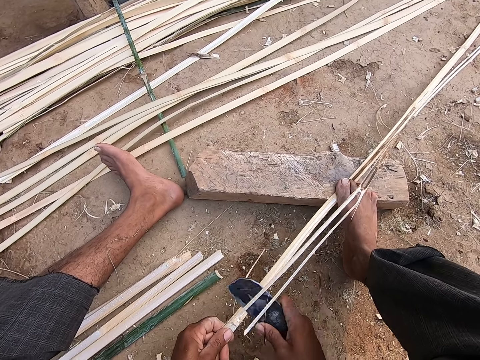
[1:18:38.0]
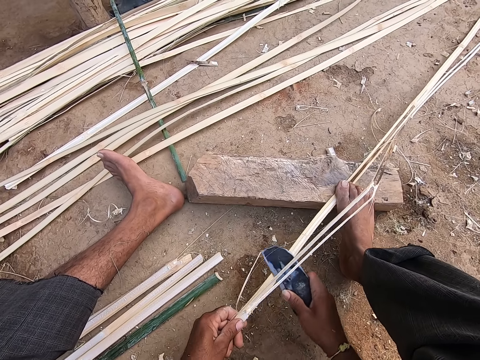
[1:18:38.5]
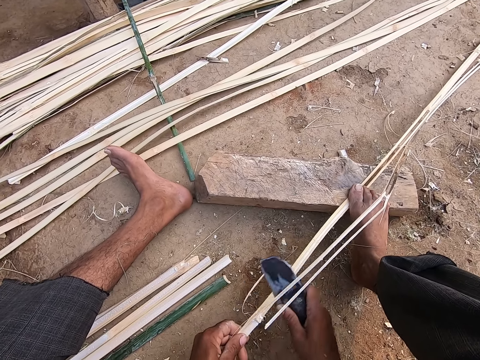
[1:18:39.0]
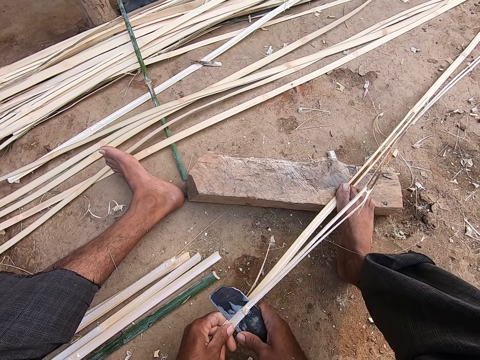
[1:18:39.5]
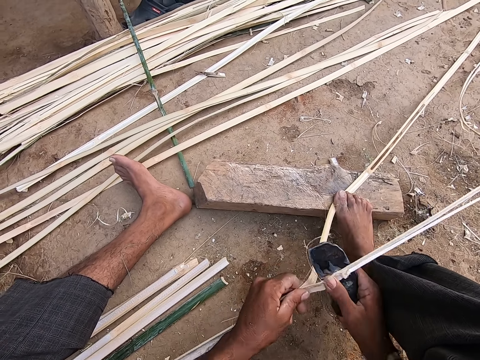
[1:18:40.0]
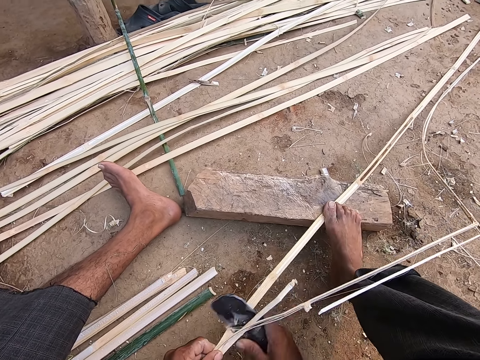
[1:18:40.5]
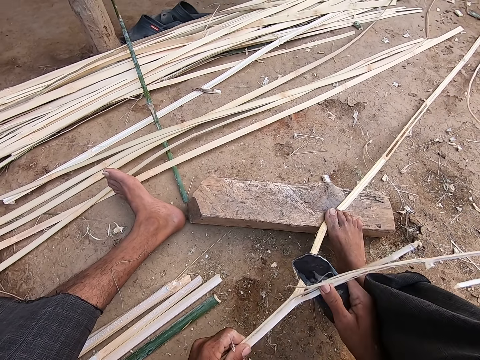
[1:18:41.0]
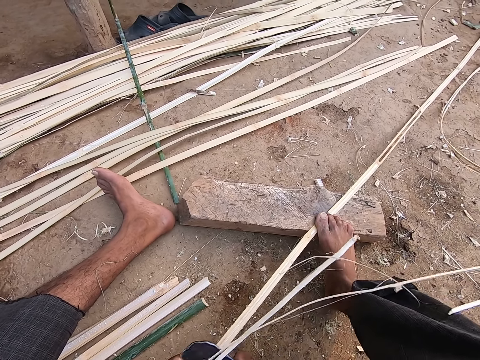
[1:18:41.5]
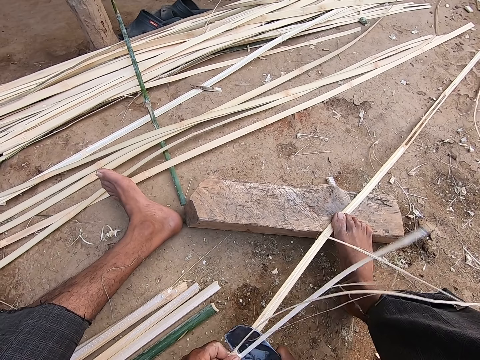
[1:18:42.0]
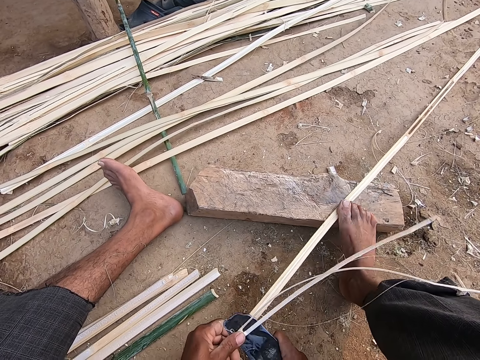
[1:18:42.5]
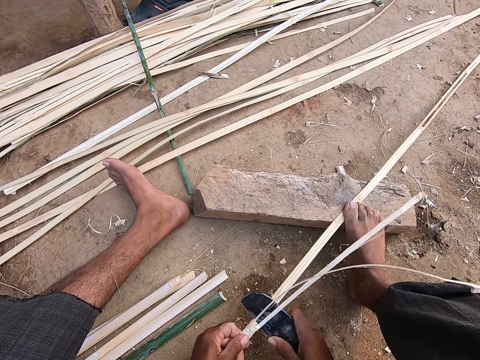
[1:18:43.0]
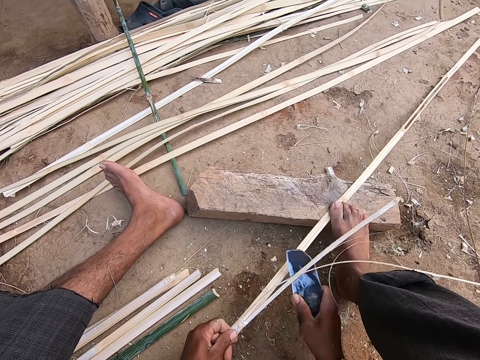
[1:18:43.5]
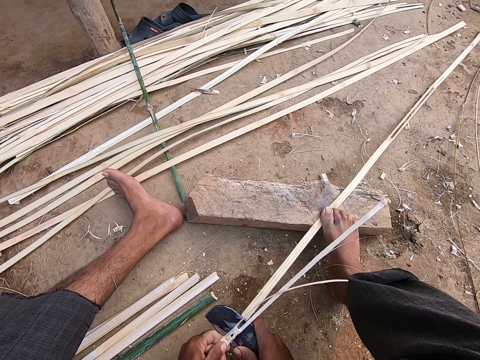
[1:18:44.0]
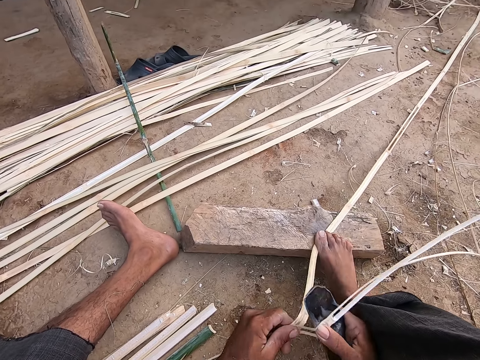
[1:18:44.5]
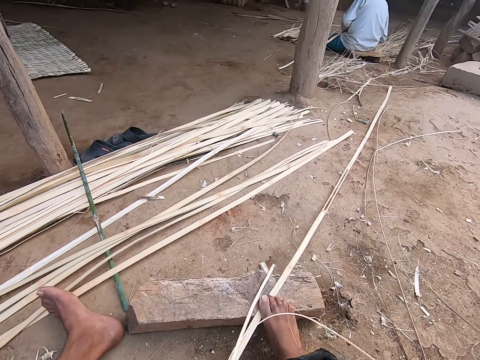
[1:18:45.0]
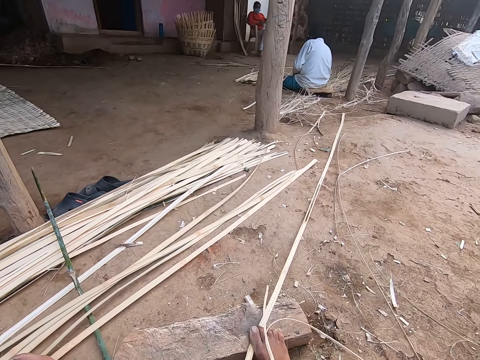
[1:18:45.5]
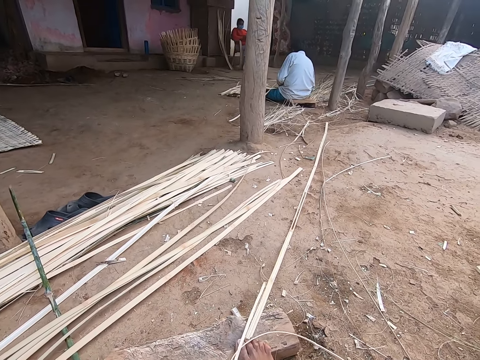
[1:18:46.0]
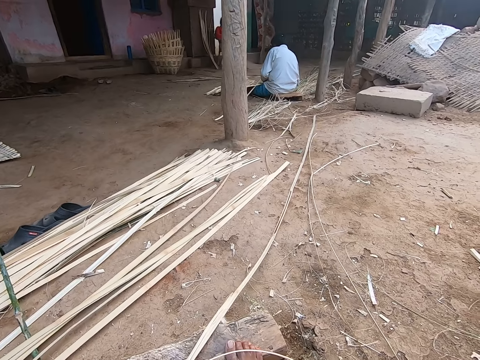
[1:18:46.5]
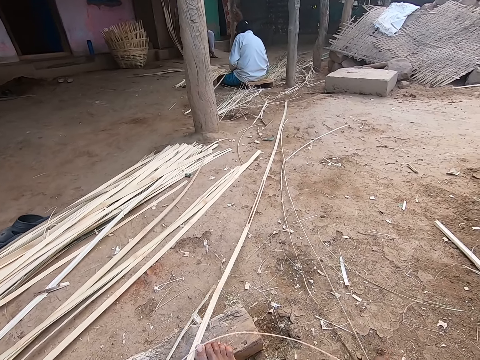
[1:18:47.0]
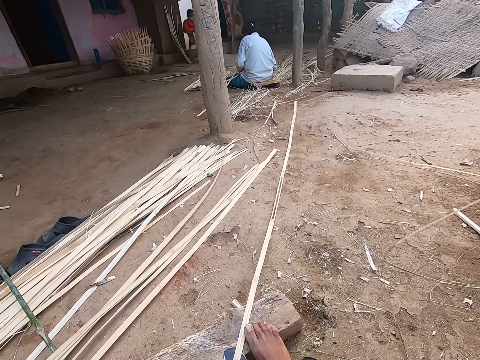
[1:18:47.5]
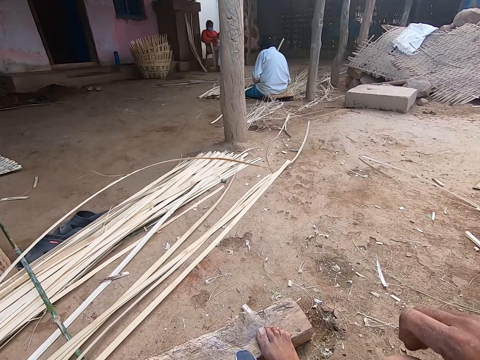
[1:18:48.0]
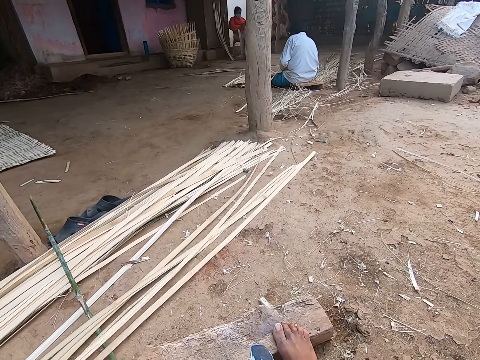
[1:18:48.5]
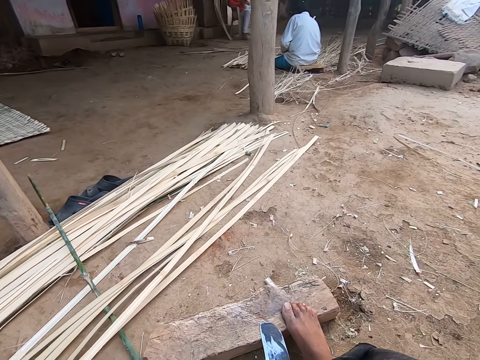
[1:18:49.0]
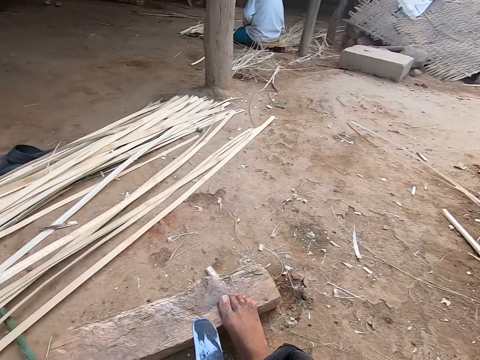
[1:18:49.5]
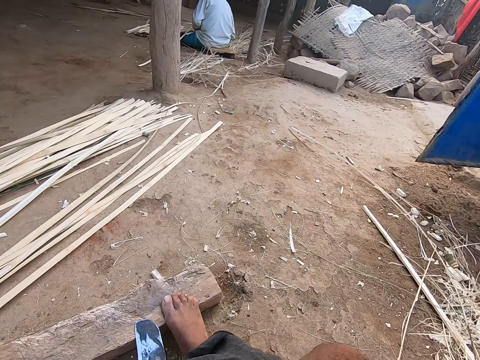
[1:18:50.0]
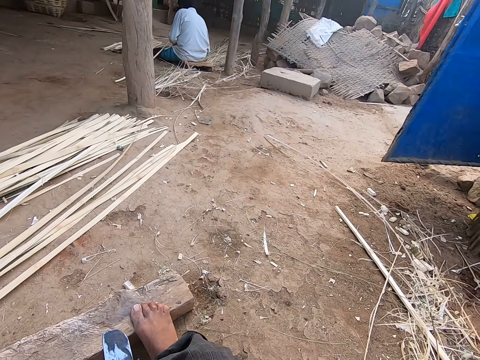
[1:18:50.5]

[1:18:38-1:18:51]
The camera wearer talks. They cut the bamboo stick with the knife. They drop the bamboo stick.

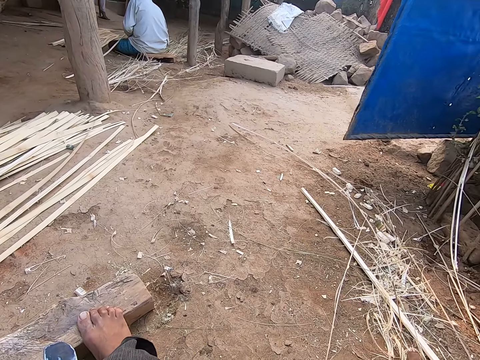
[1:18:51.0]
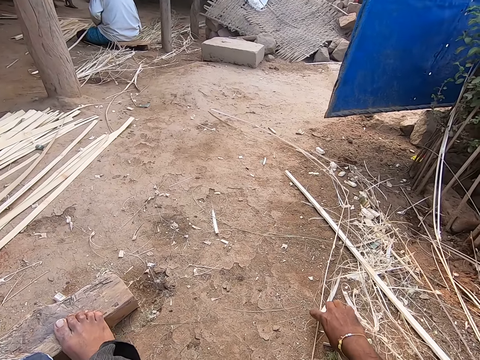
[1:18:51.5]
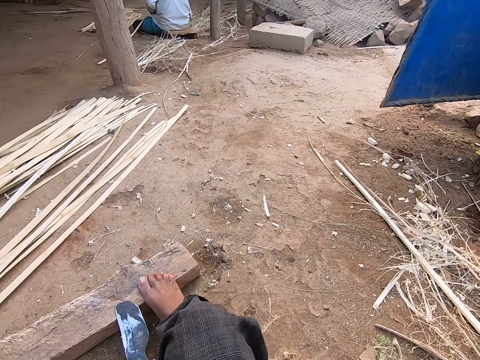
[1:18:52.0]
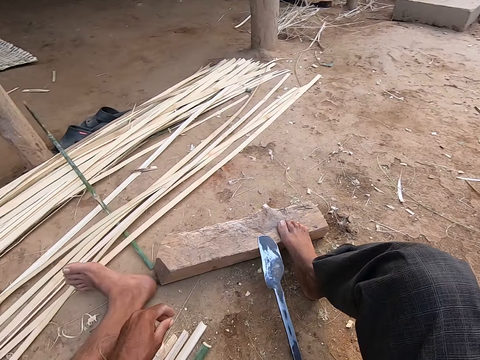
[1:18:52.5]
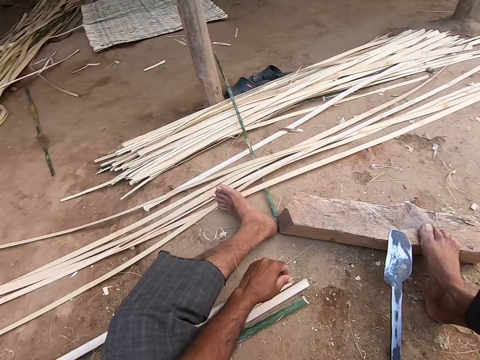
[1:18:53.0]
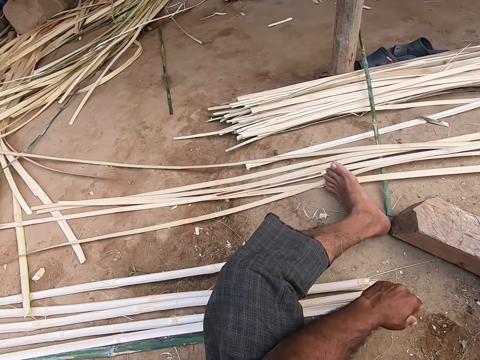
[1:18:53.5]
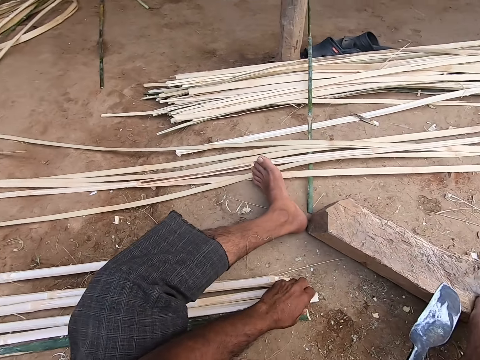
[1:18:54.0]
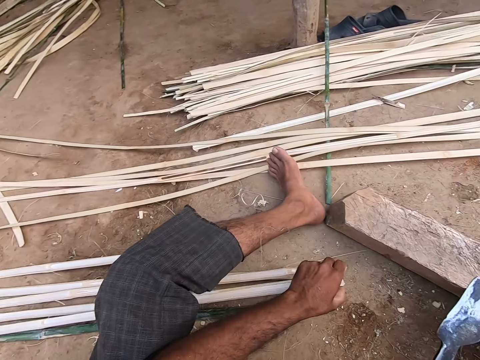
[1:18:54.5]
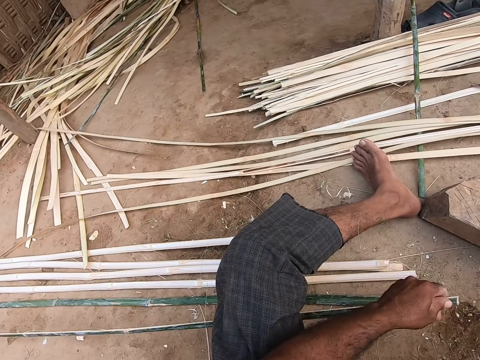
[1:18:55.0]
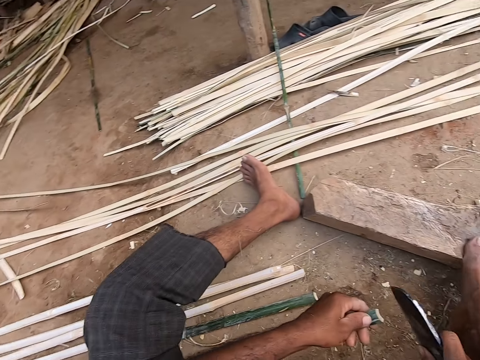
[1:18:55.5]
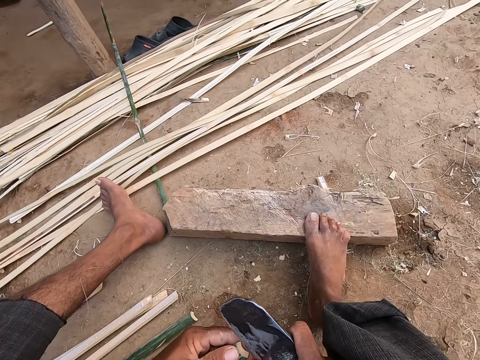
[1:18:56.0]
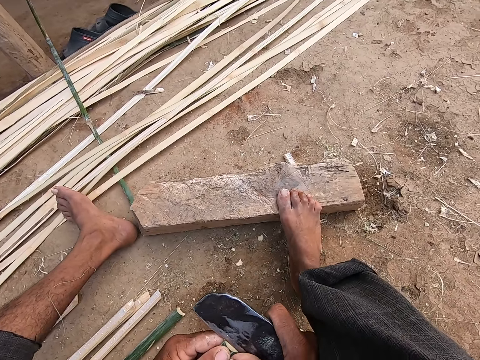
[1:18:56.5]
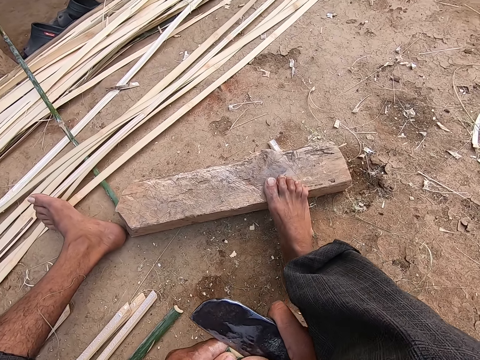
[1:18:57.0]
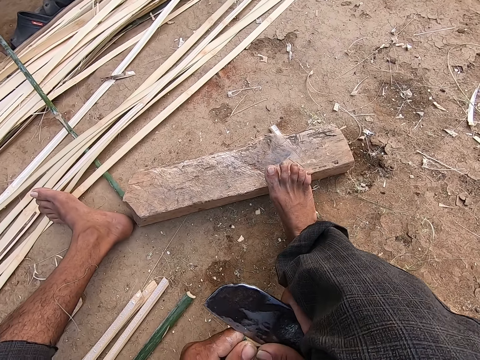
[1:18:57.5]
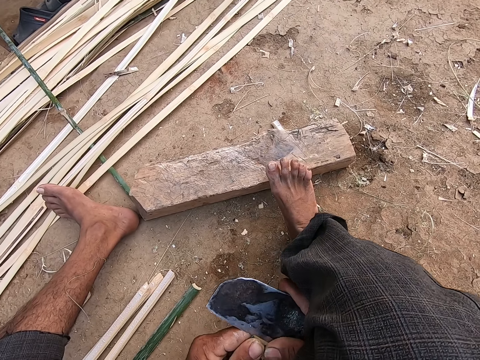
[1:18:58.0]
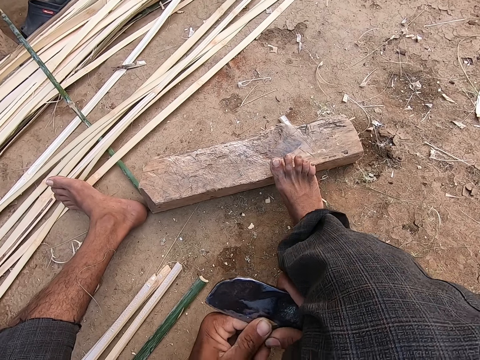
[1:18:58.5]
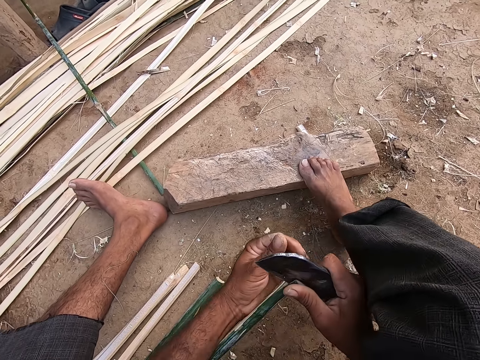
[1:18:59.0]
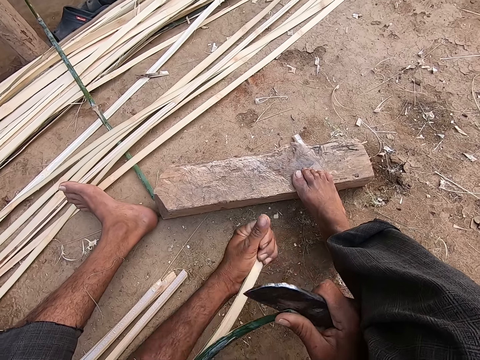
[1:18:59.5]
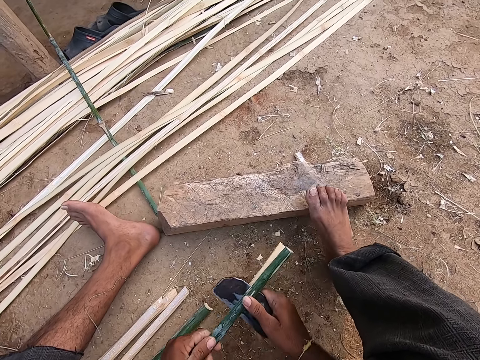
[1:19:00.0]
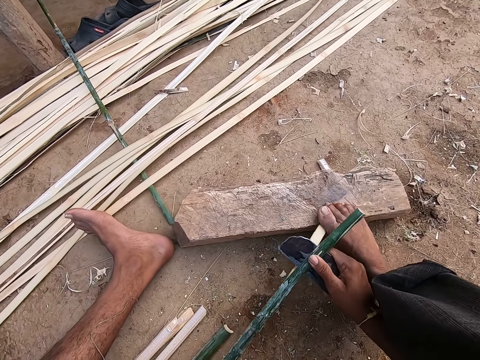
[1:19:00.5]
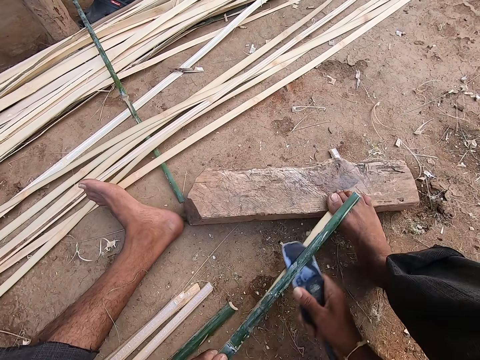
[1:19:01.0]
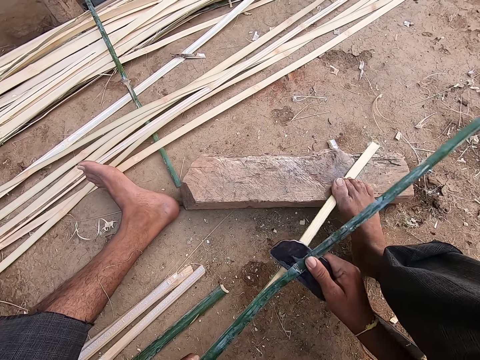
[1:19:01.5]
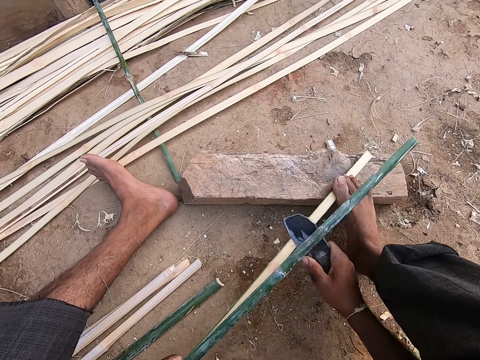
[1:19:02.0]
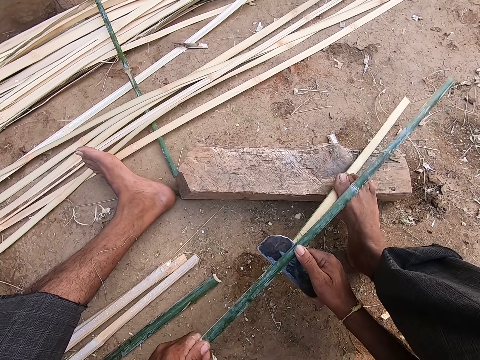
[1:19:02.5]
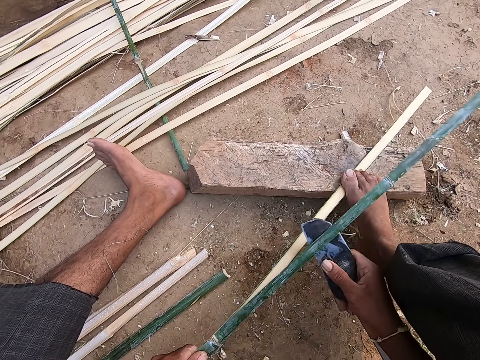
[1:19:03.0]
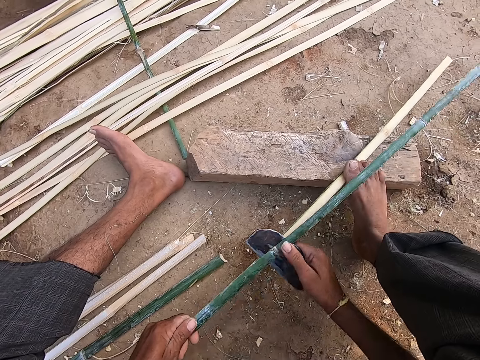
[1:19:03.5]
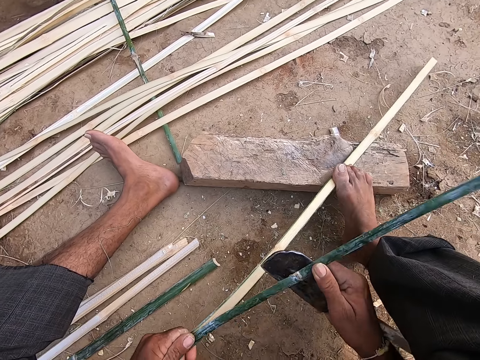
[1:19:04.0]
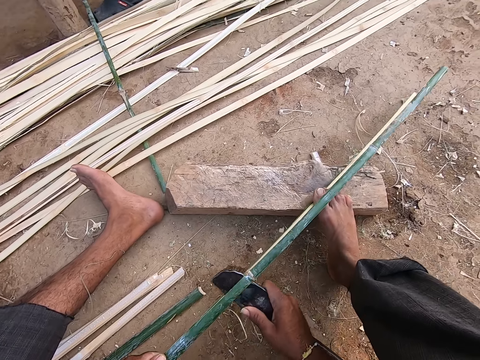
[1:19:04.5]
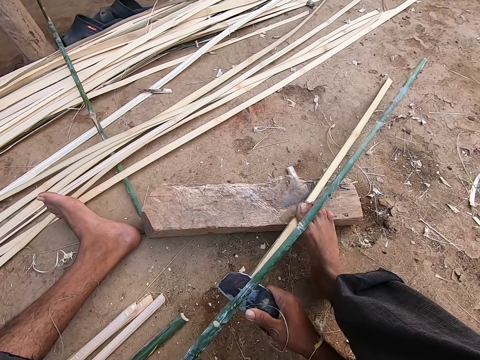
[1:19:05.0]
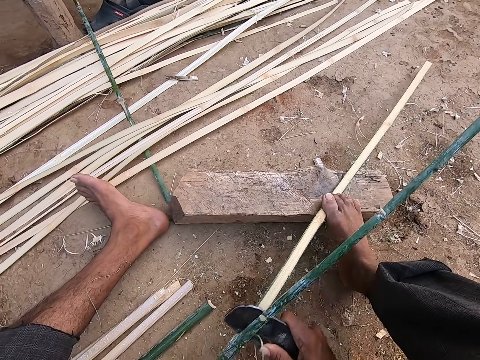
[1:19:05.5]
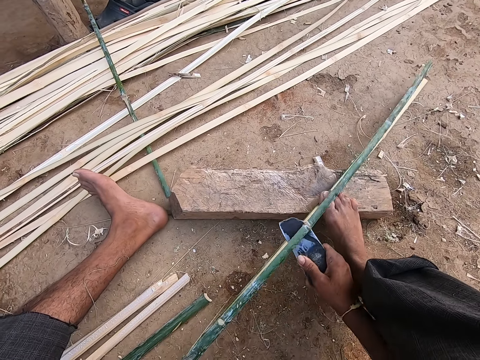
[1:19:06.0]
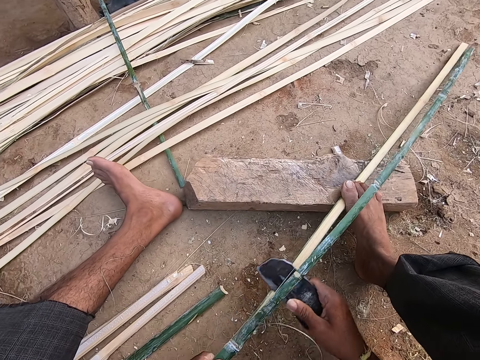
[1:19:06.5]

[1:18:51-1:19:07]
The camera wearer moves some bamboo peels on the ground with his right hand. He picks up the bamboo string on the ground. He wipes his cloth with his right hand. He moves his right hand. He picks up a bamboo strip from the ground with his left hand. He divides the bamboo strip in his left hand with the knife in his right hand. He talks.
